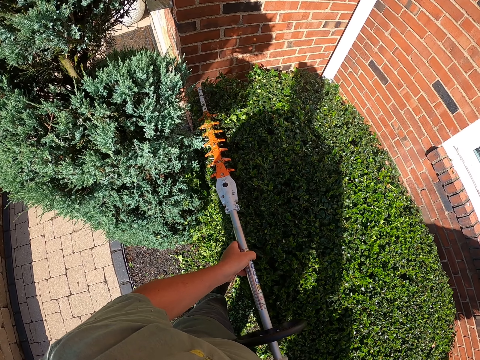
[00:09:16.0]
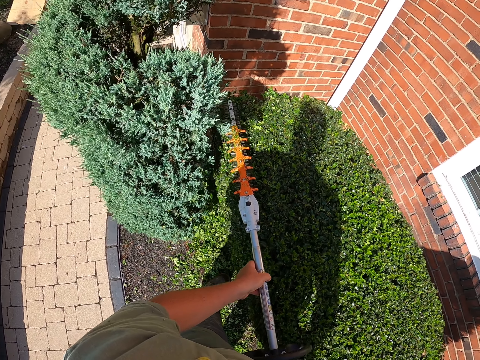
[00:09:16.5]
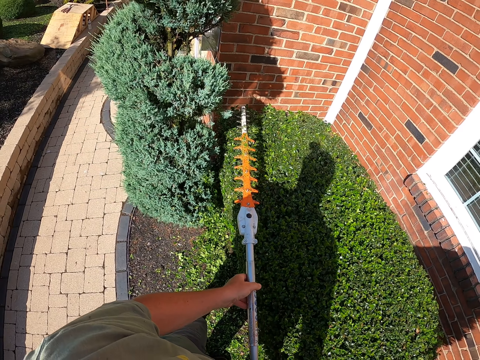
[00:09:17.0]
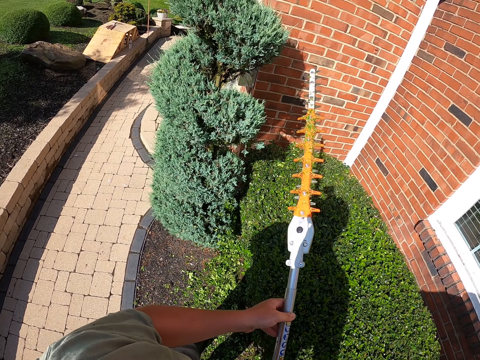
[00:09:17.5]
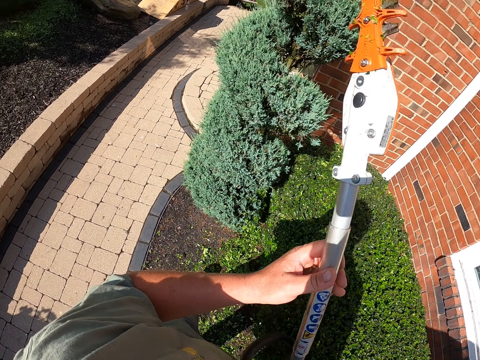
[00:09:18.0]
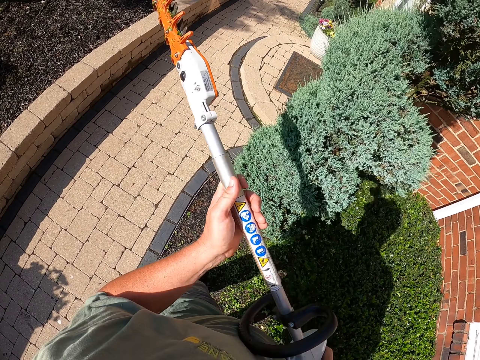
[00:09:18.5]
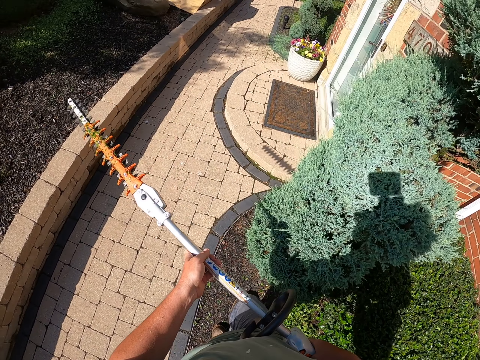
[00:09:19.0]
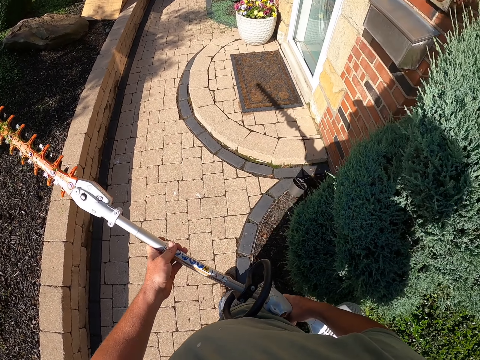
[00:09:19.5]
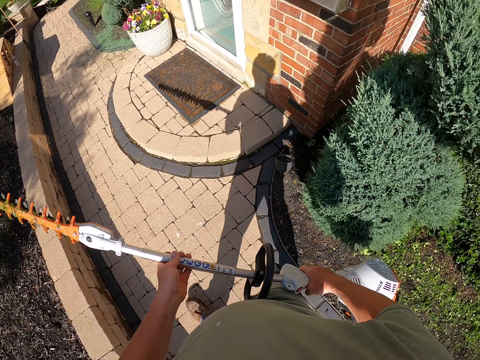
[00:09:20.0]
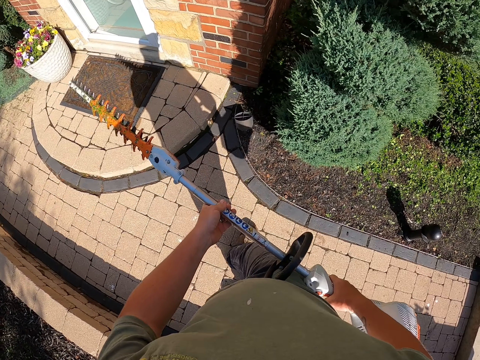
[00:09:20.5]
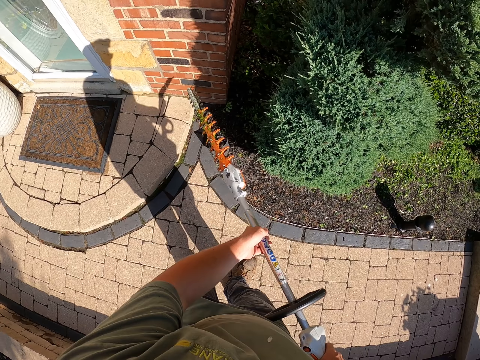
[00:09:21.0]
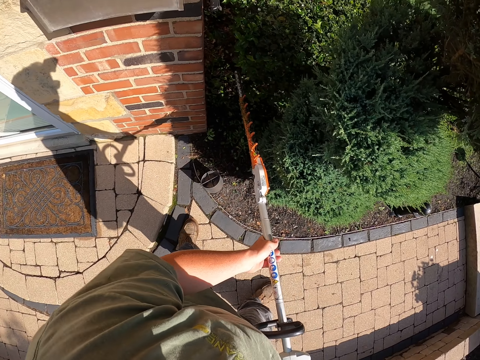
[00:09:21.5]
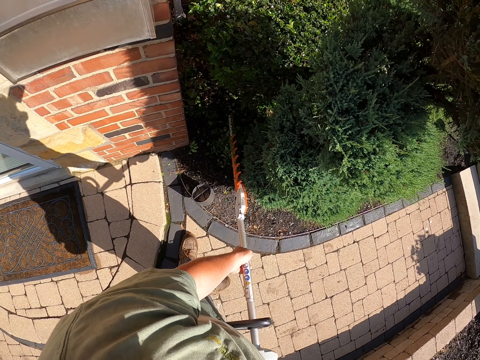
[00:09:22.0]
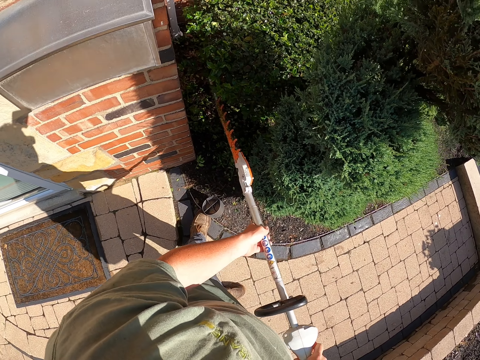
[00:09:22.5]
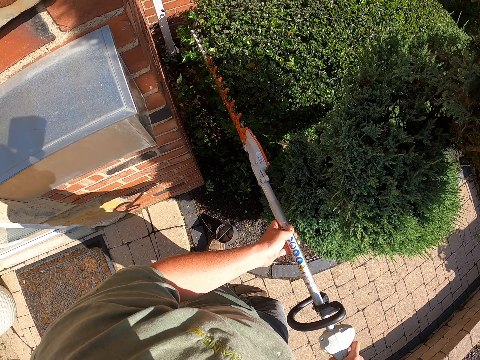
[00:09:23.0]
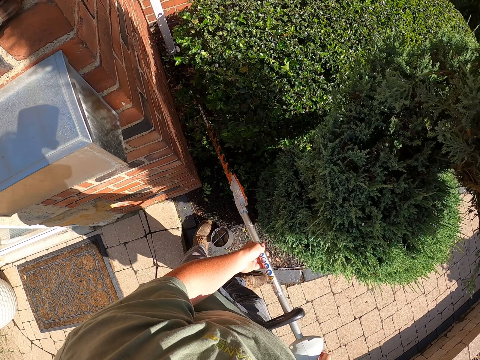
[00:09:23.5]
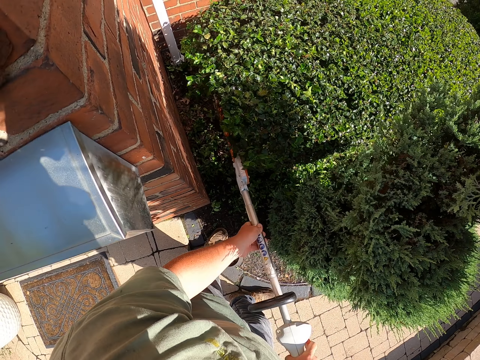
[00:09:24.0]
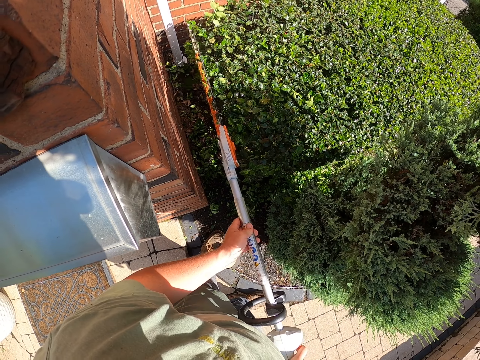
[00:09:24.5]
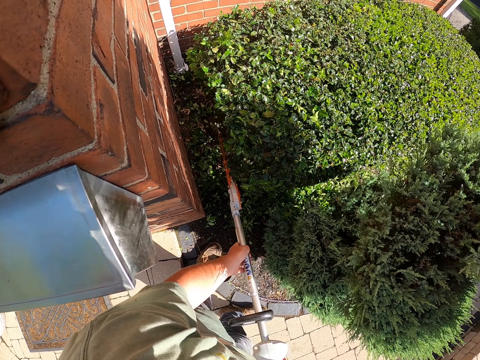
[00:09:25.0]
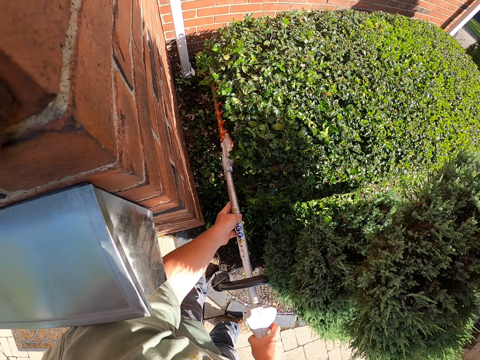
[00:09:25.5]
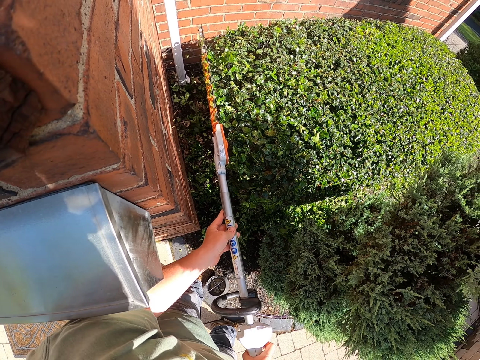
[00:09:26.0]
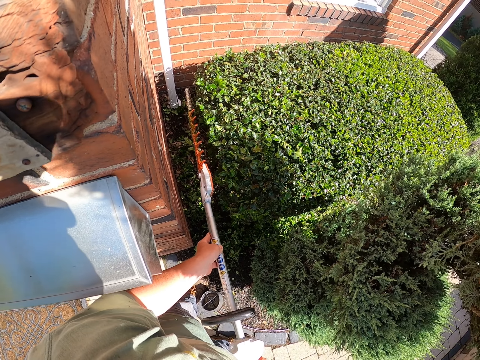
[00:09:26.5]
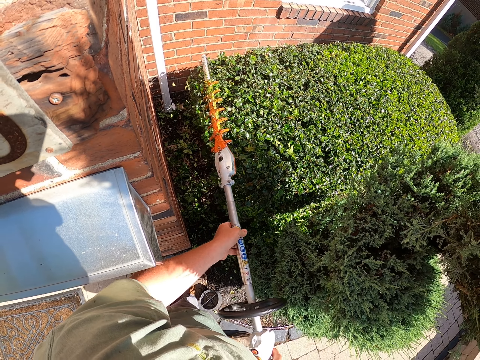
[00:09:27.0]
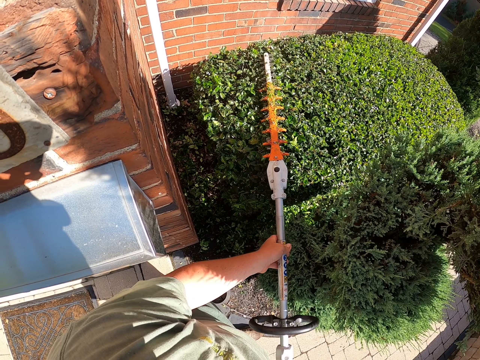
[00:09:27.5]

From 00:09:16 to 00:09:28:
The camera wearer lifts the flower trimming machine. They walk around his house. They trim flowers.

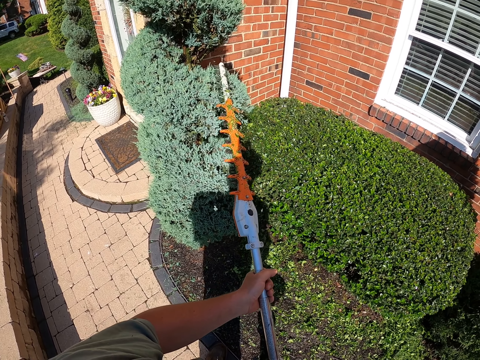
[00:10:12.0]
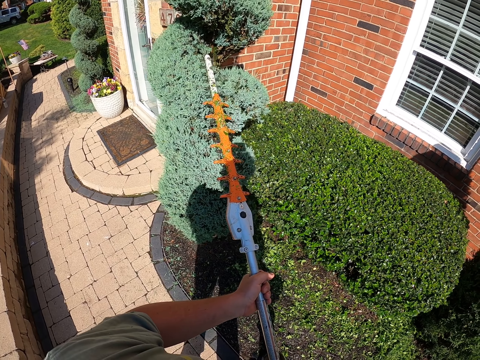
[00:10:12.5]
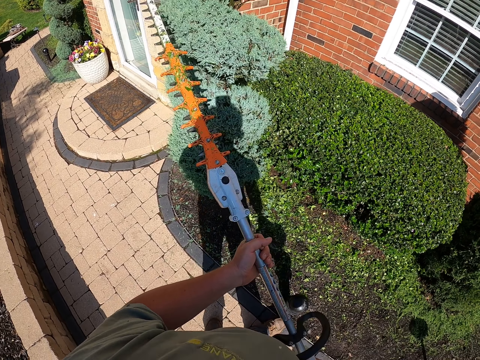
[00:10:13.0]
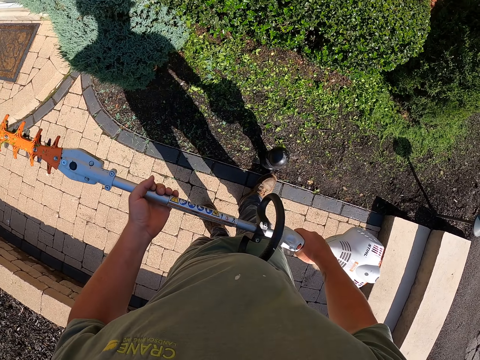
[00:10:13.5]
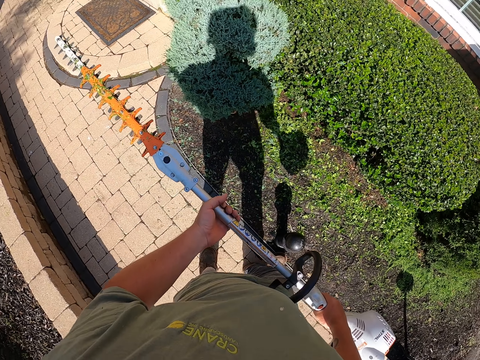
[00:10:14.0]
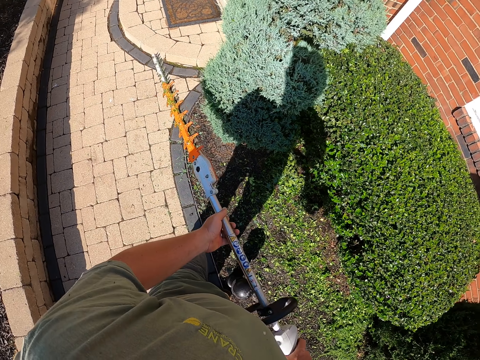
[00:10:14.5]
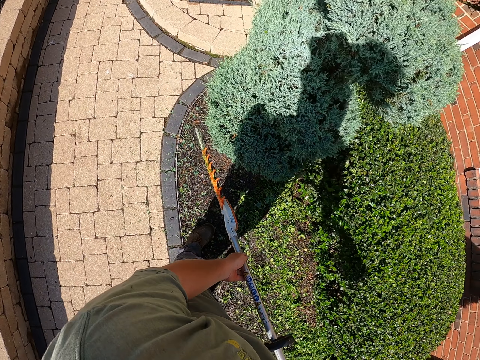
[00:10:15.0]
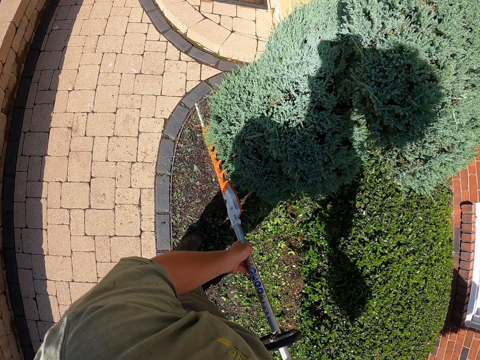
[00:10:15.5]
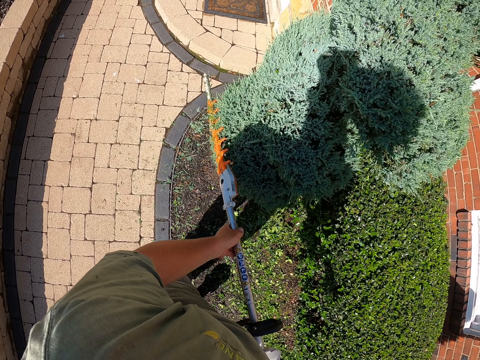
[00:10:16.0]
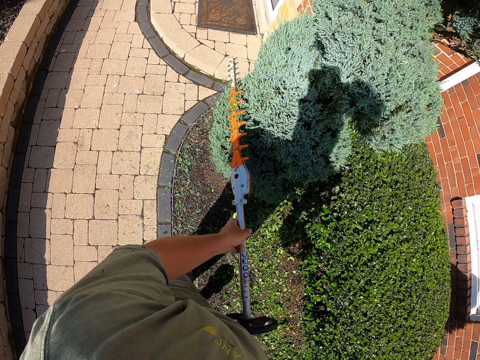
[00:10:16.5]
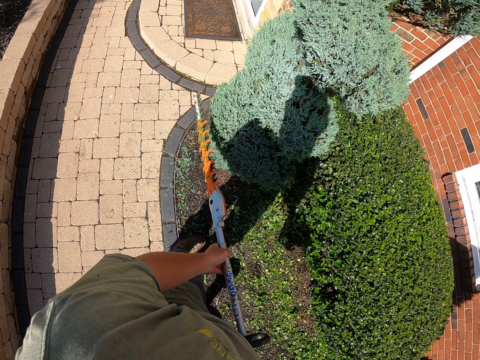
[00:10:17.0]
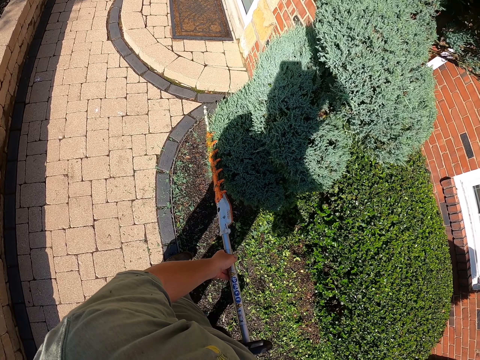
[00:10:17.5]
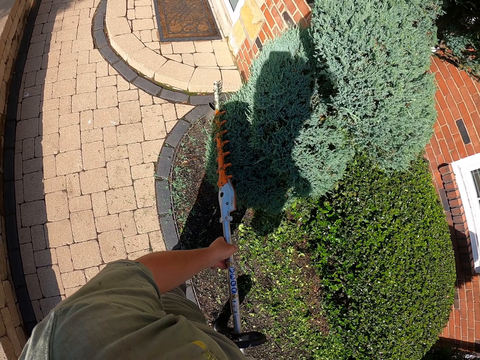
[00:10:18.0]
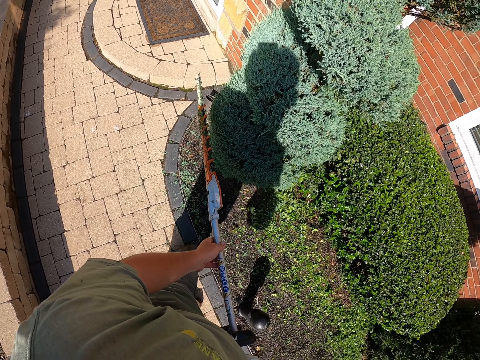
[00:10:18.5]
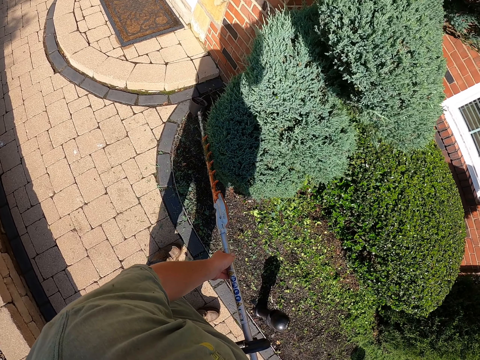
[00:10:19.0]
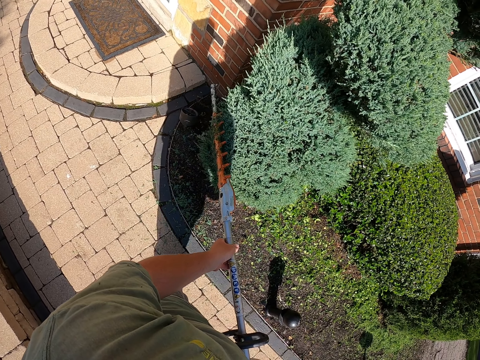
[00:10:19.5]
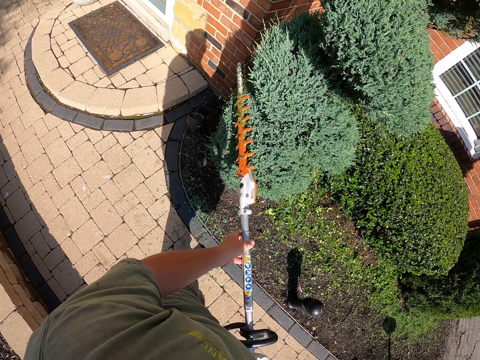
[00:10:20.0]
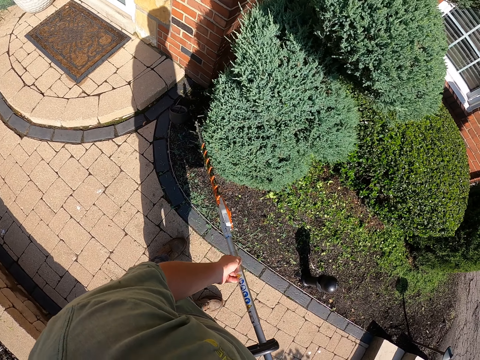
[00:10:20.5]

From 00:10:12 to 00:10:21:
The camera wearer moves the flower trimming machine away. They trim a flower.

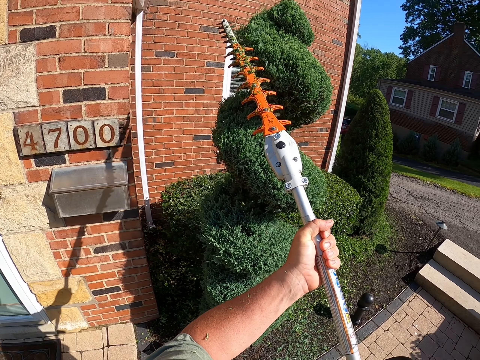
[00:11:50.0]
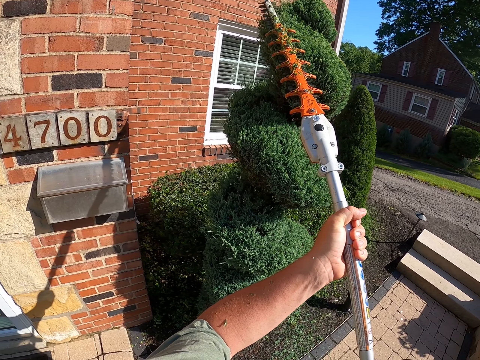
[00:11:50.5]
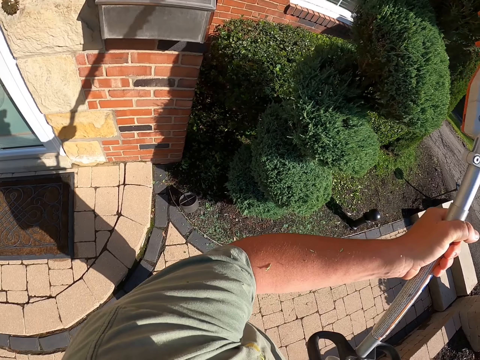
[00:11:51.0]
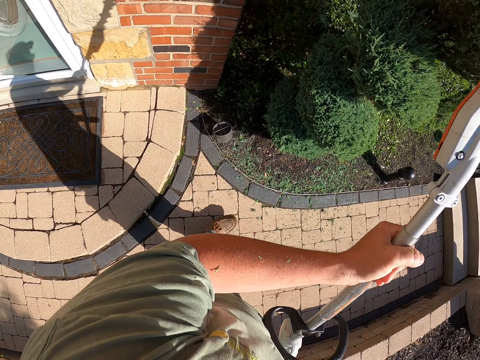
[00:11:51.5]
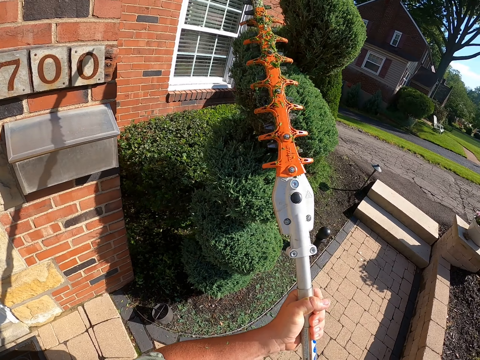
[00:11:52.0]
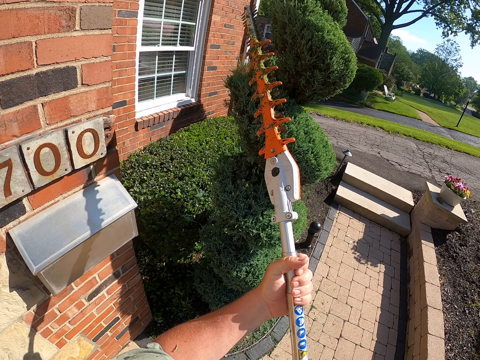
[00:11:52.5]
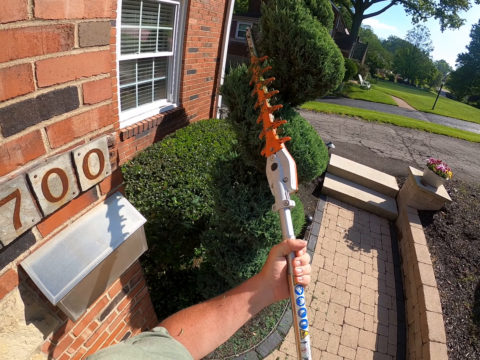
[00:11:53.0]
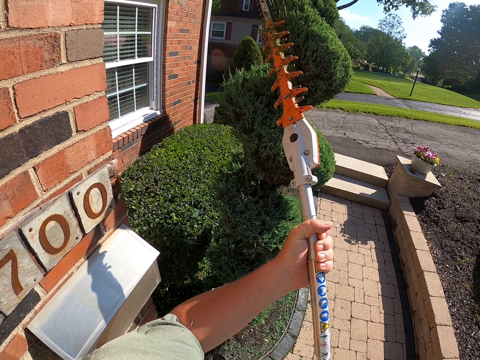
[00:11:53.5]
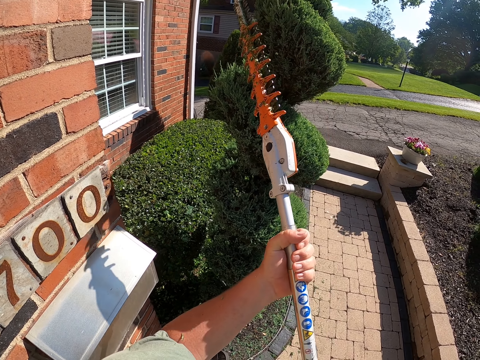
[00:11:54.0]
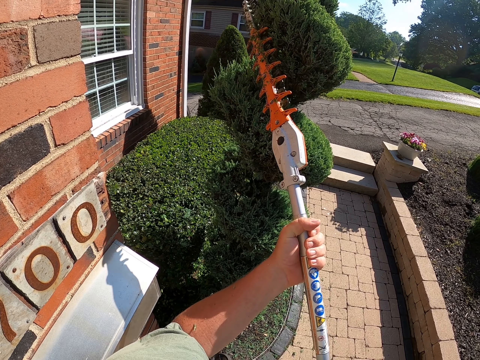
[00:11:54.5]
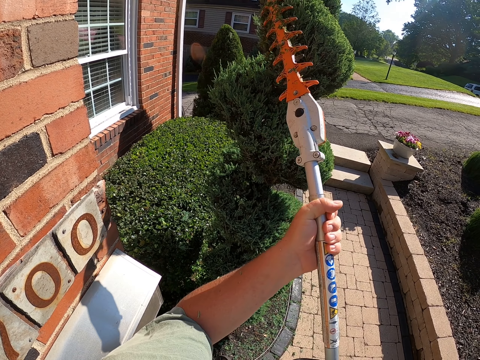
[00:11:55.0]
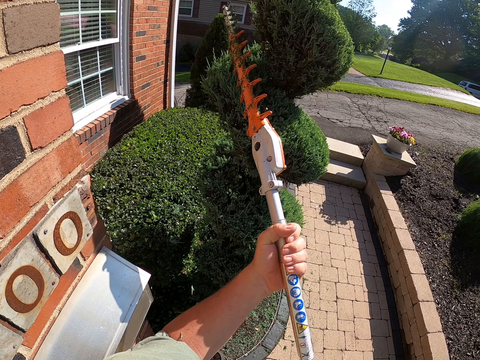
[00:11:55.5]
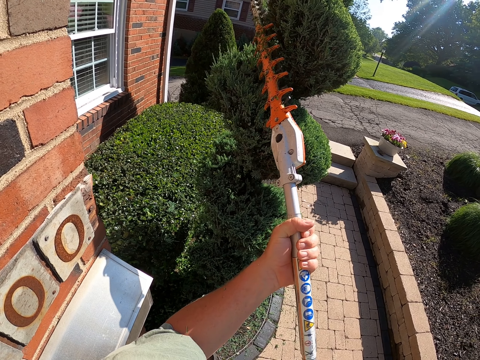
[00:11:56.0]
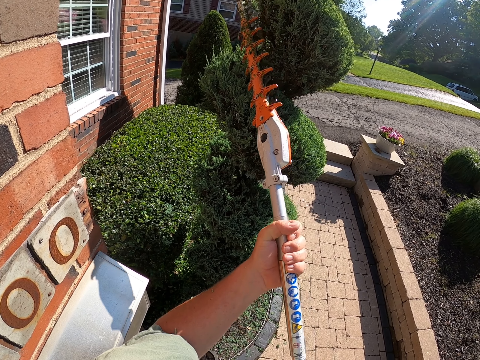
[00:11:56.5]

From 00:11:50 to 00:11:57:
The camera wearer looks around.
